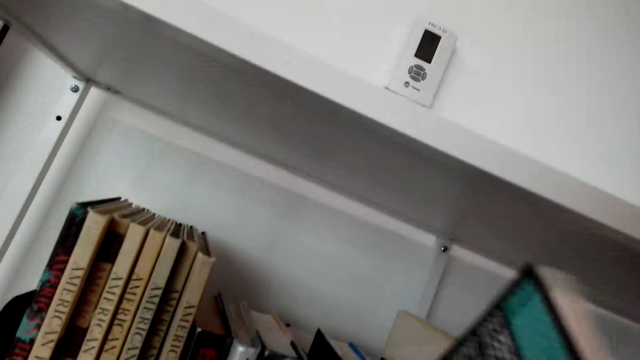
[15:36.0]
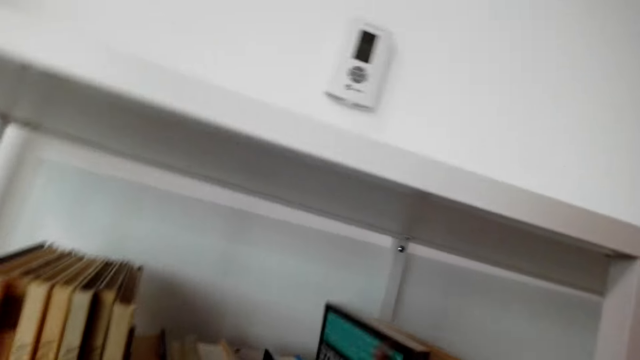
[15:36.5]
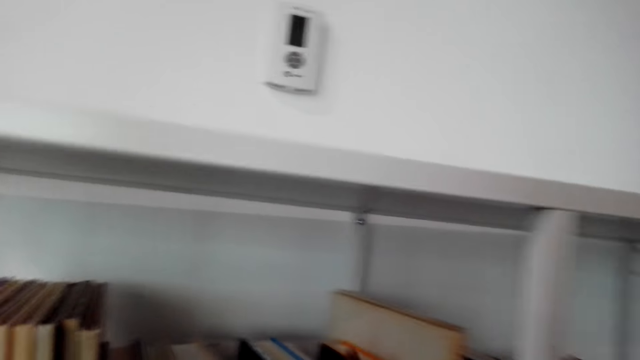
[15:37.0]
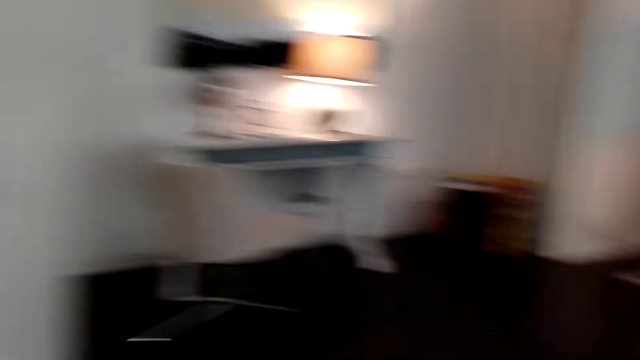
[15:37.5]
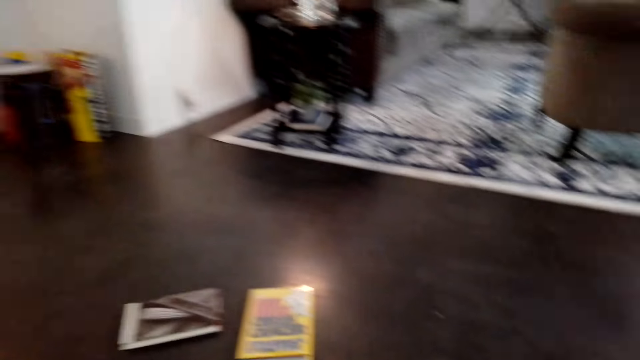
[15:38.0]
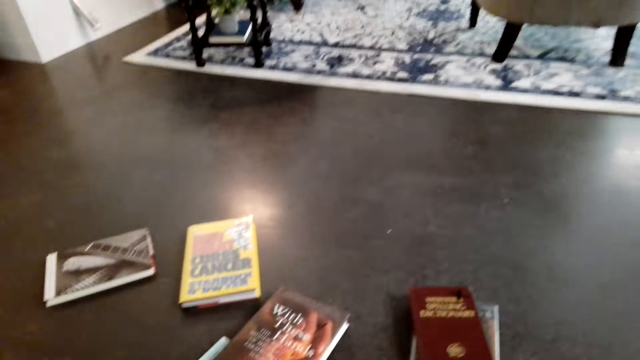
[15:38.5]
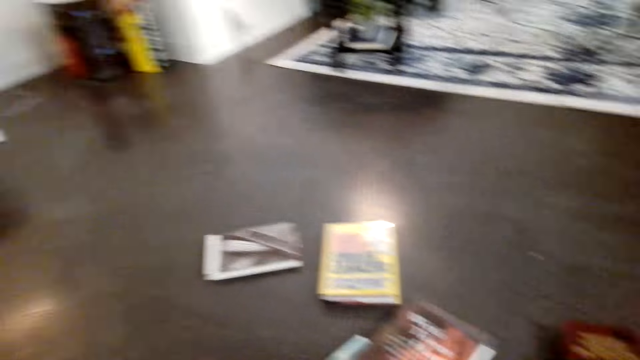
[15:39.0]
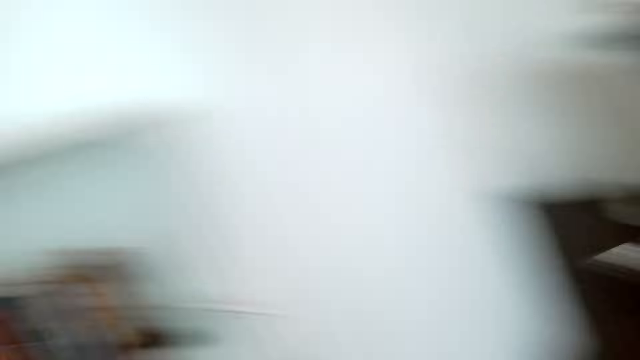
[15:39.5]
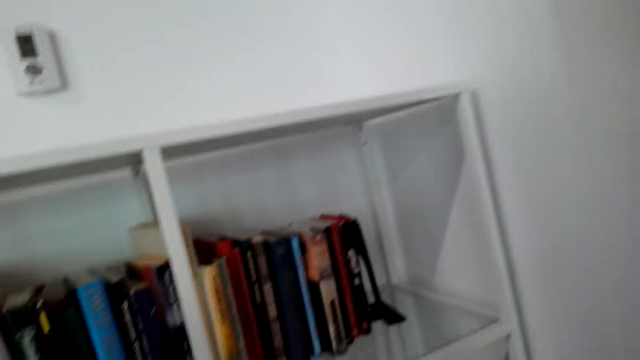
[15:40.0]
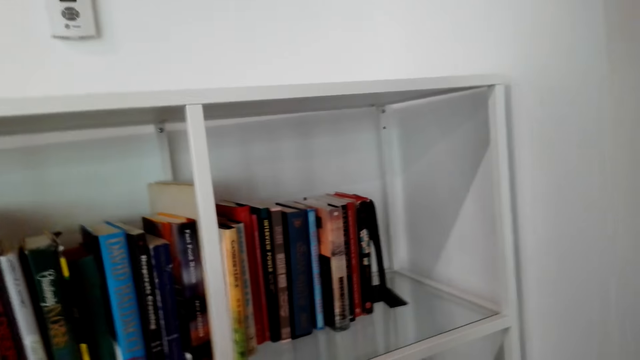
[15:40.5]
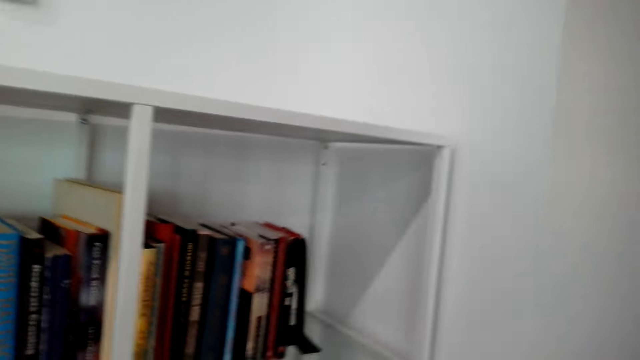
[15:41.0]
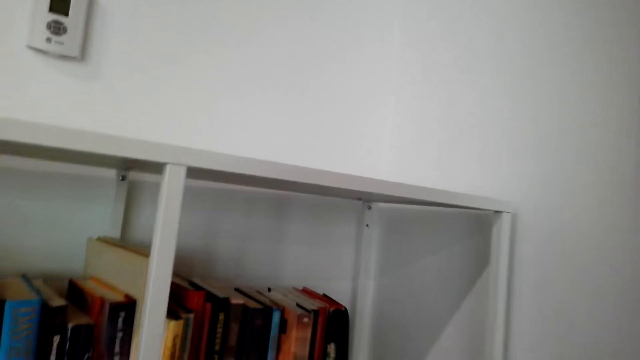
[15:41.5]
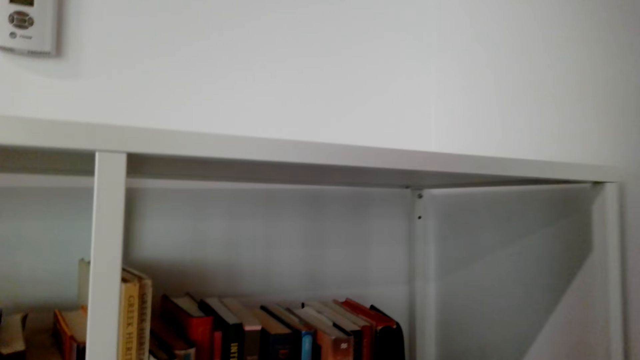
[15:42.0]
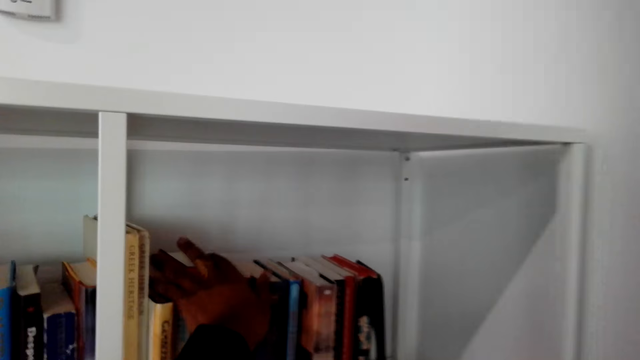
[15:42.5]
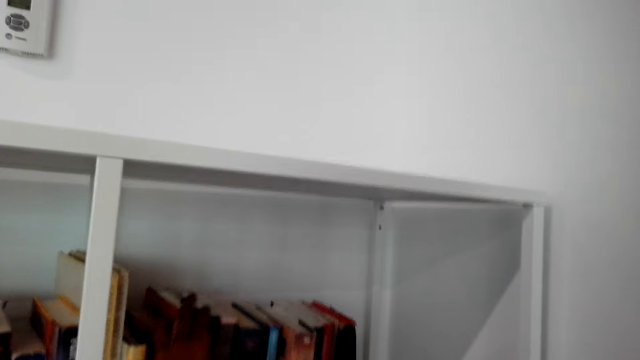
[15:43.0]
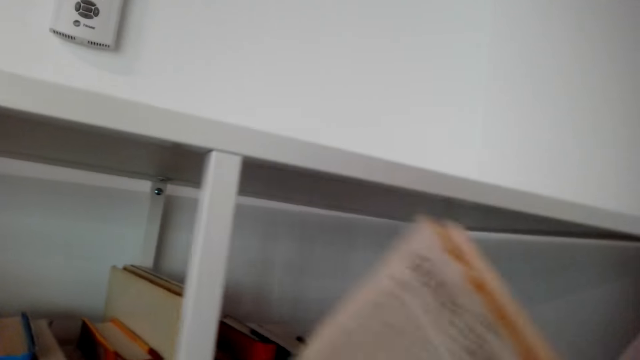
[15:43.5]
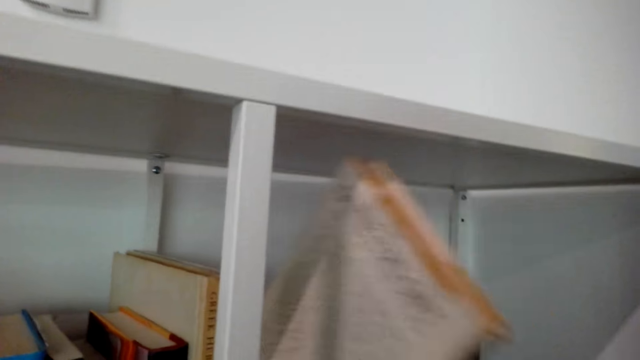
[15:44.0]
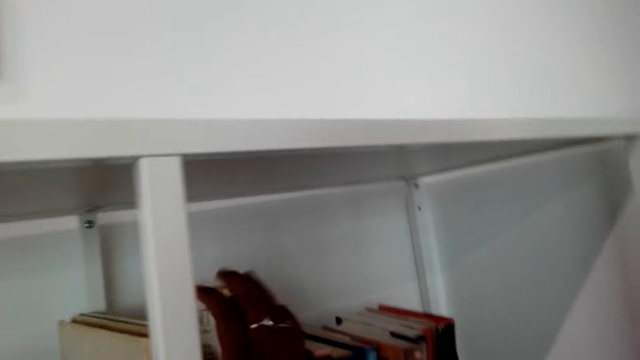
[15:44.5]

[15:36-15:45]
The camera wearer picks another book from the floor. They look around. They place the book in the shelf. They arrange the books on the shelf.

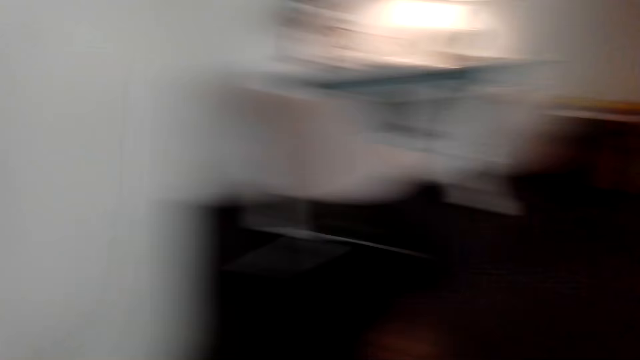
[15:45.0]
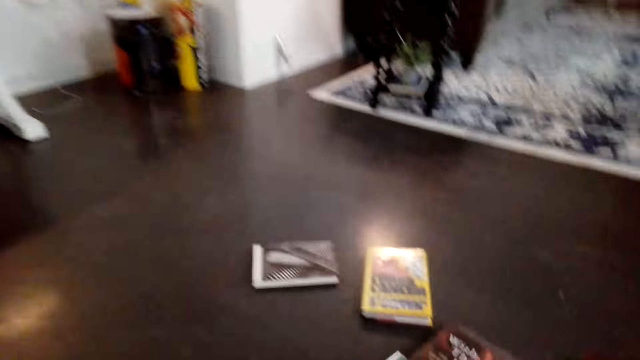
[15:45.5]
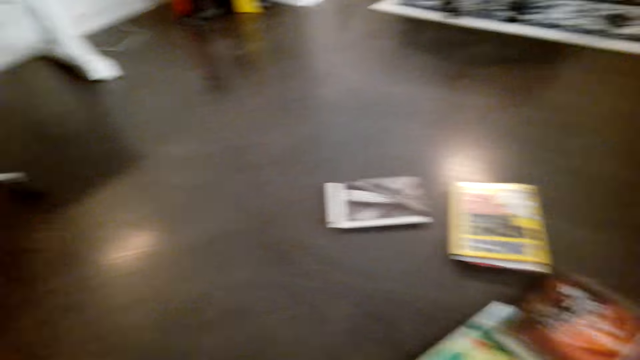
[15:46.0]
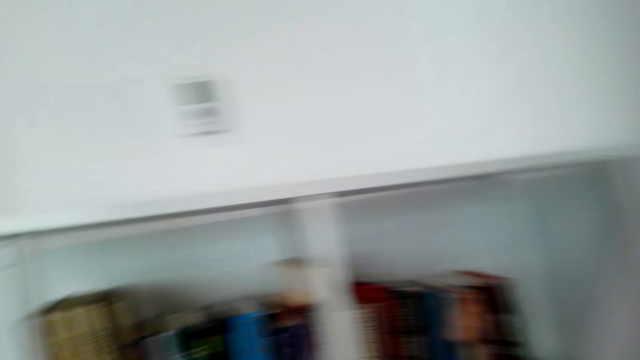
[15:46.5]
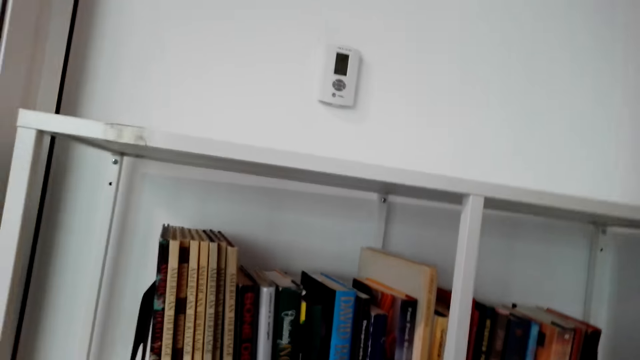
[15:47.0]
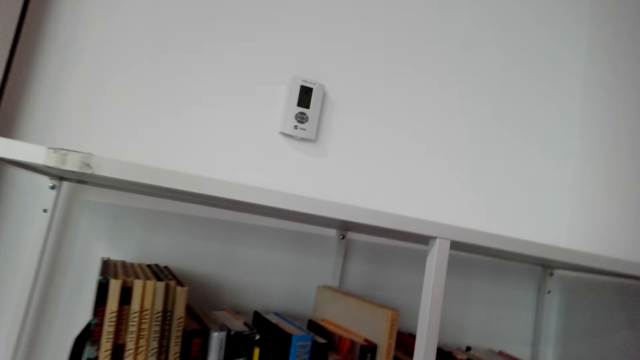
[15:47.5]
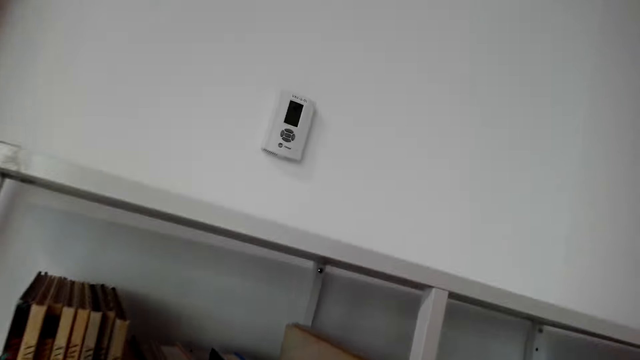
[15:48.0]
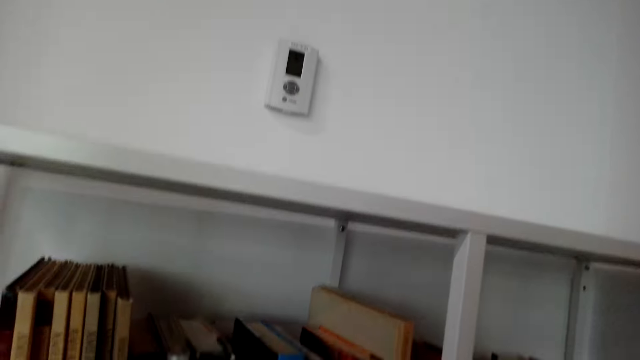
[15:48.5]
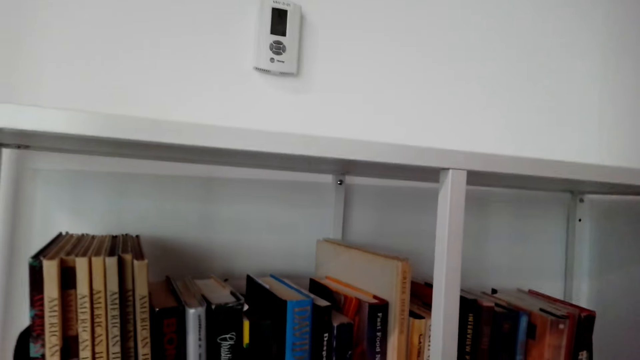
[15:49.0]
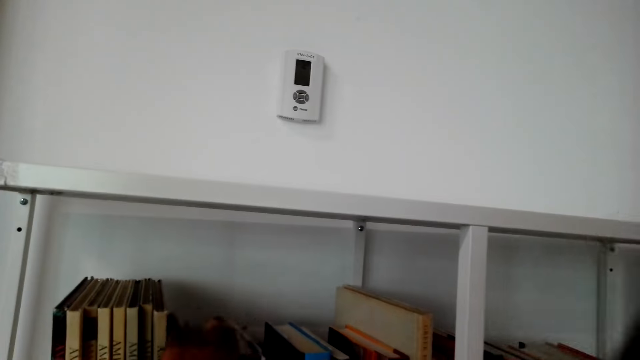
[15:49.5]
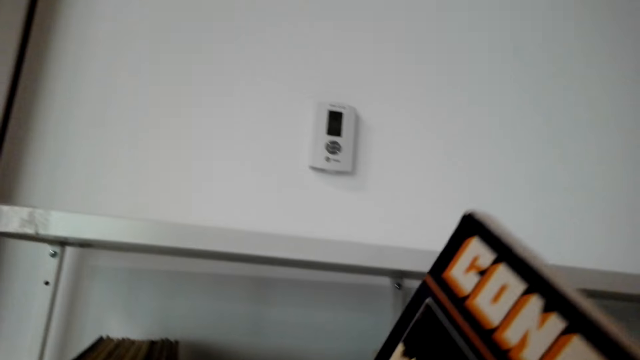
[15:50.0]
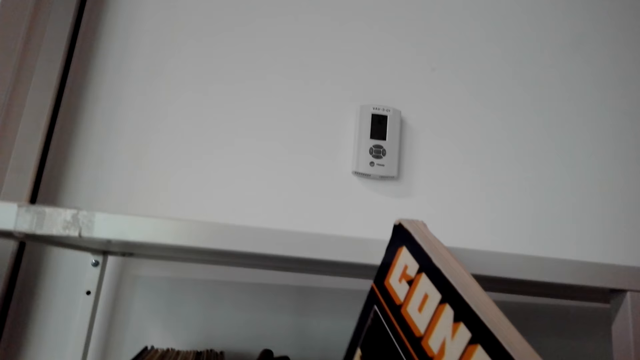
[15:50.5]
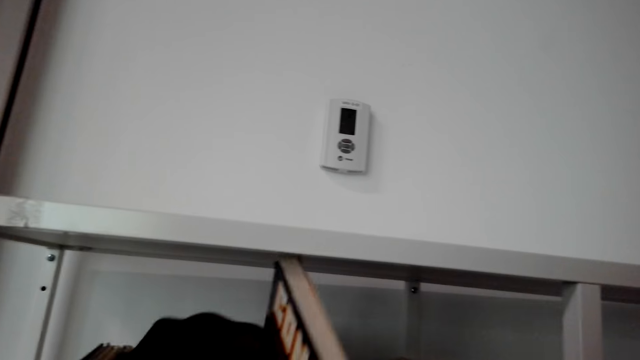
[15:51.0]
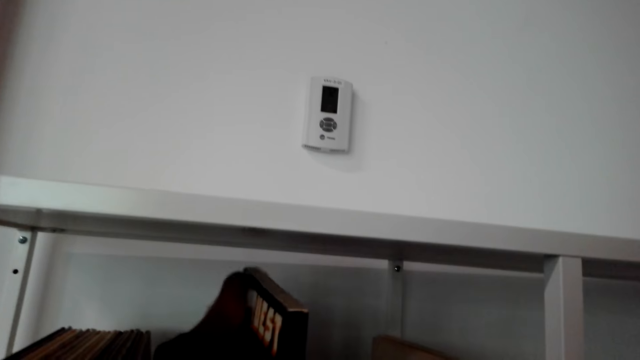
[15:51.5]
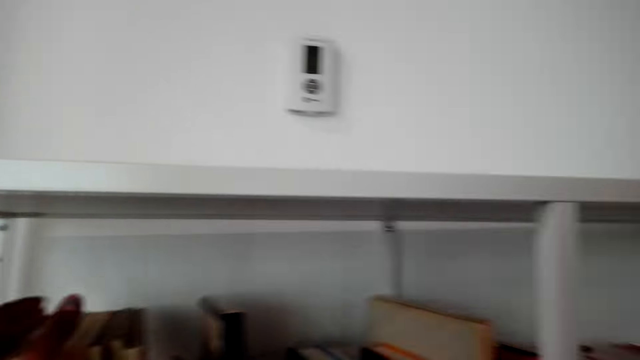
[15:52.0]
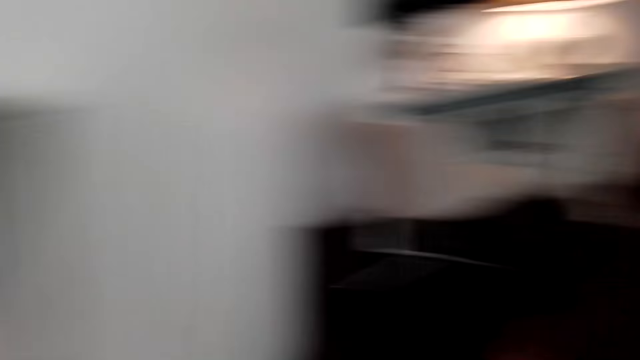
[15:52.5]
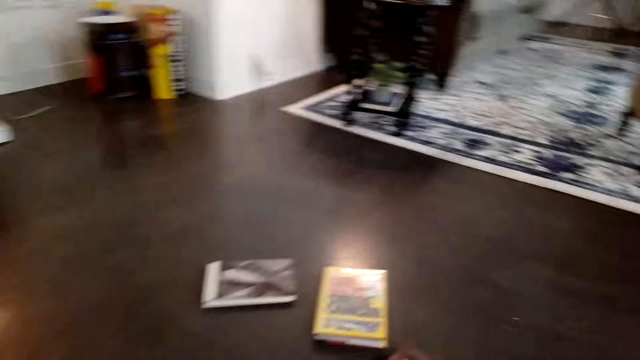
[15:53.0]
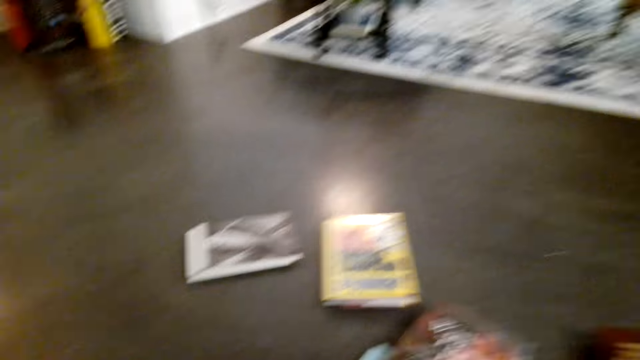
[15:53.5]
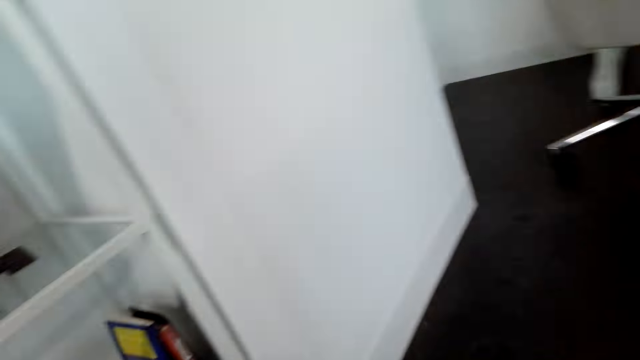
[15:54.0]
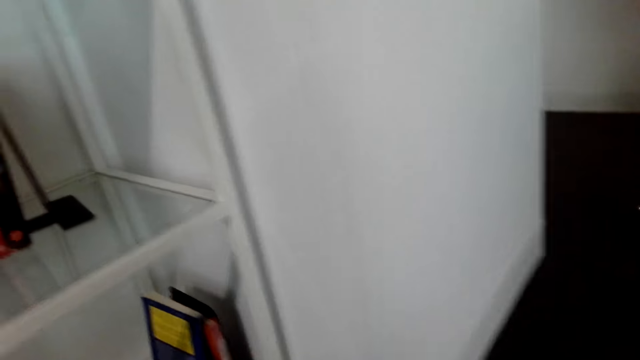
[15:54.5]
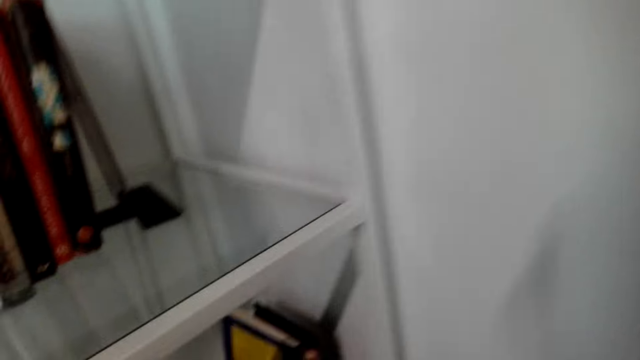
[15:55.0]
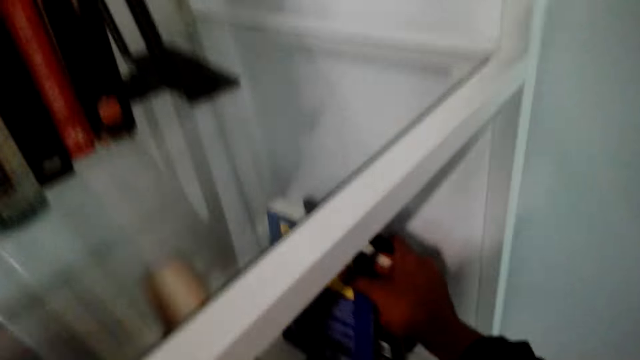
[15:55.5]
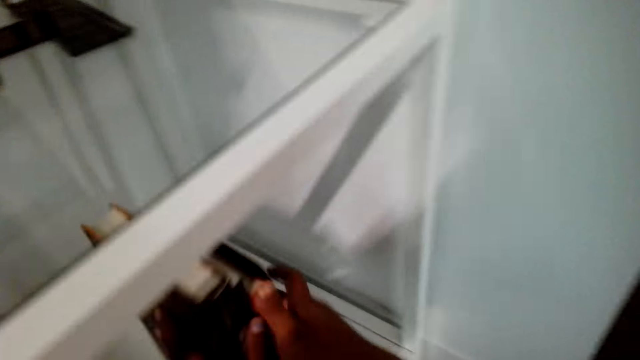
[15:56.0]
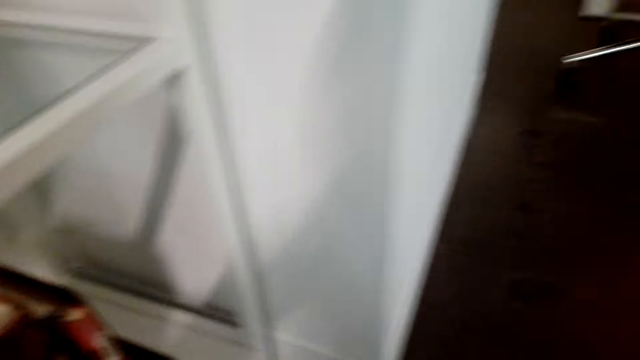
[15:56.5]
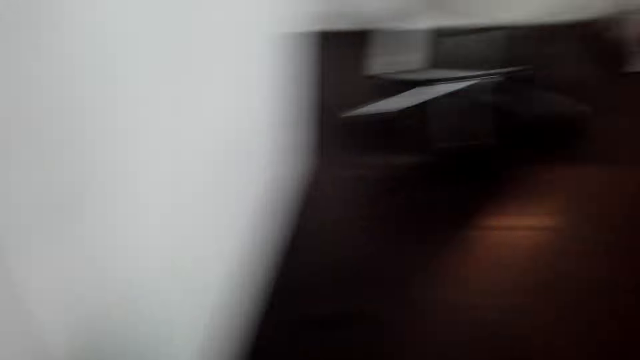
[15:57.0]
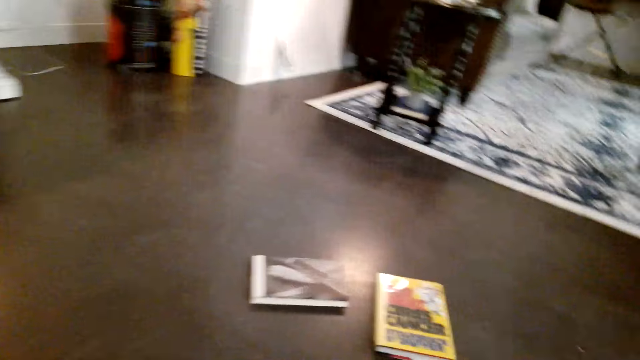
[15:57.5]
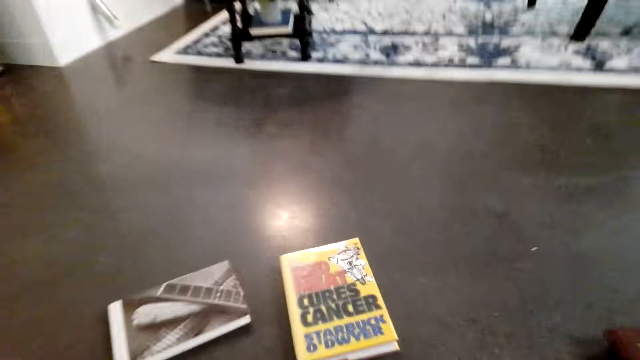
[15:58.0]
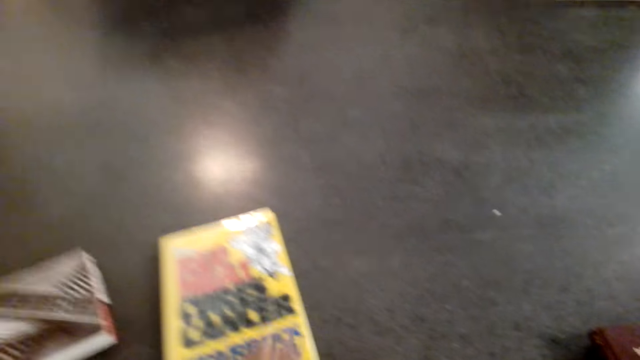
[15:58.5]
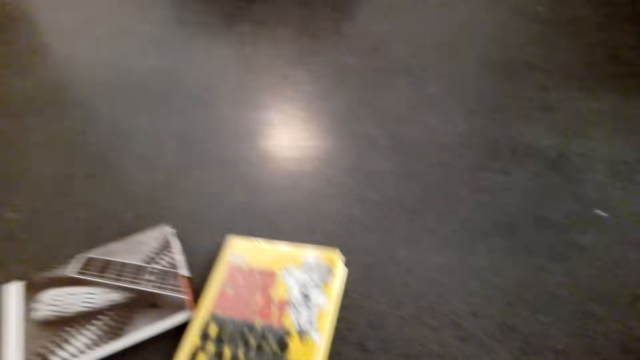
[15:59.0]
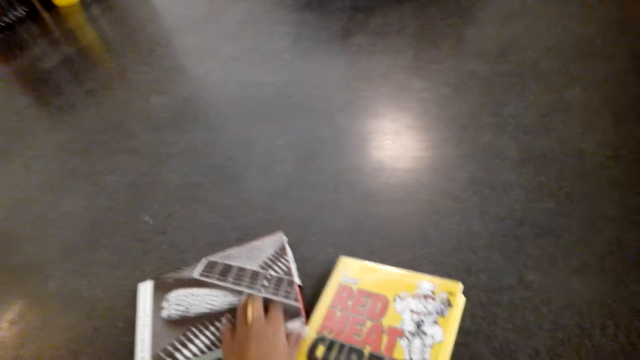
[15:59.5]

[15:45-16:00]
The camera wearer picks another book from the floor. They look around. They place the book in the shelf. They put the book on the shelf. They pick the book from the floor. They look around. They place the book in the shelf. They arrange the books on the shelf. They extend the books. They look around. They pick up the book.
